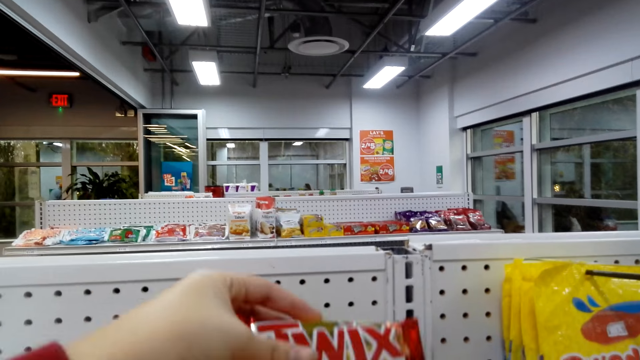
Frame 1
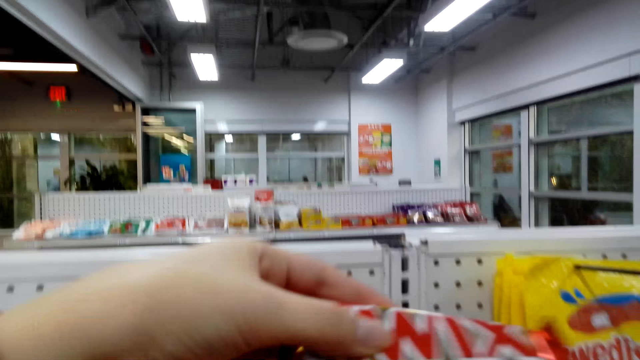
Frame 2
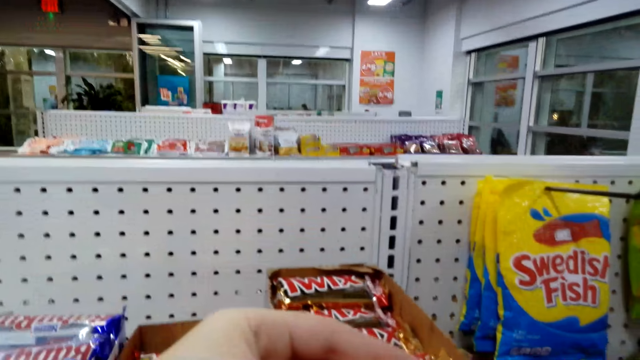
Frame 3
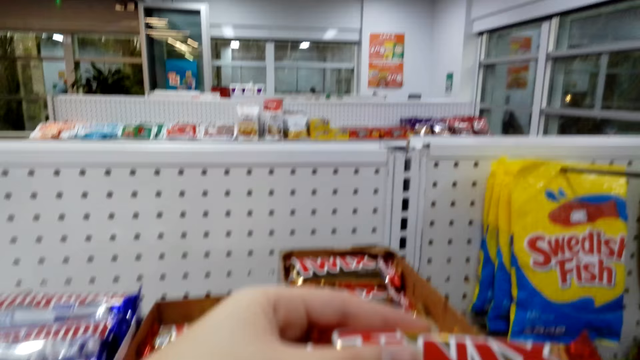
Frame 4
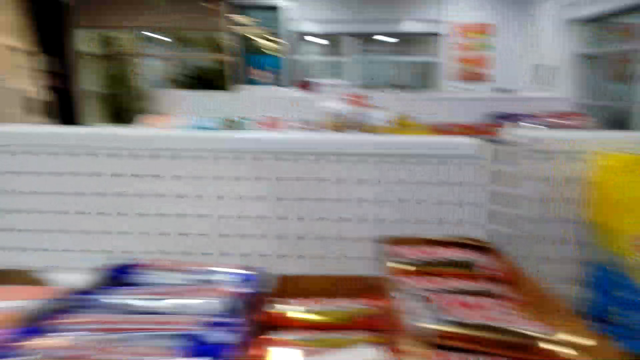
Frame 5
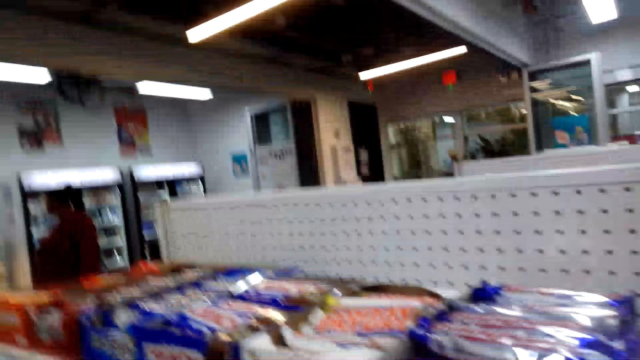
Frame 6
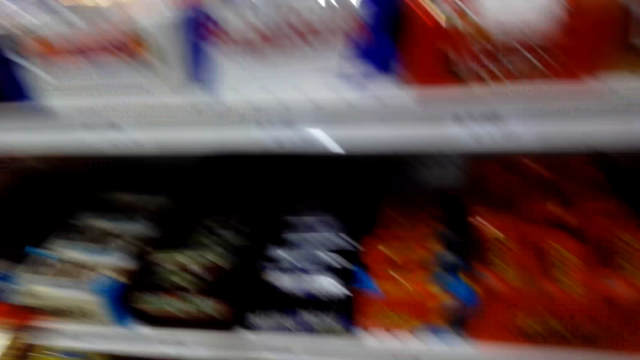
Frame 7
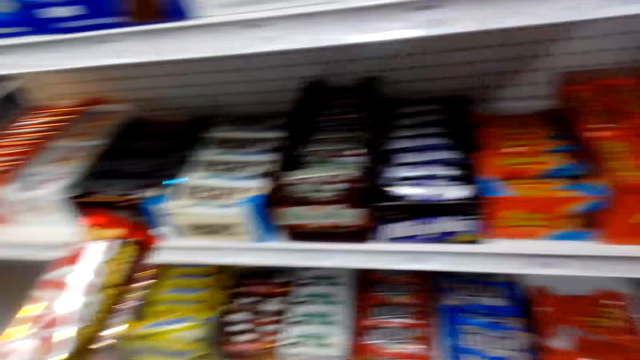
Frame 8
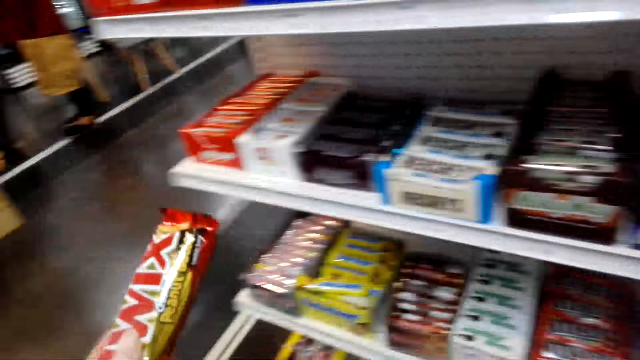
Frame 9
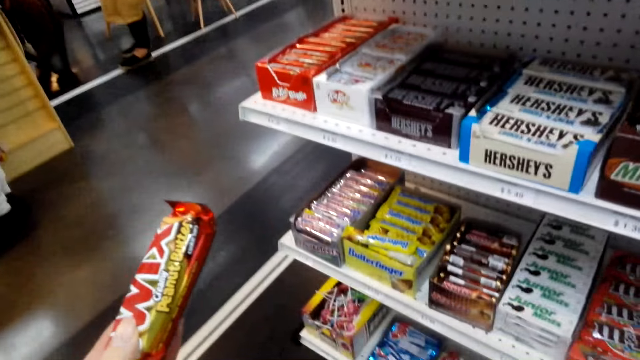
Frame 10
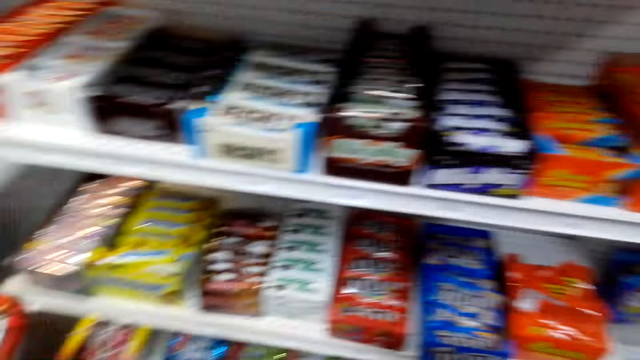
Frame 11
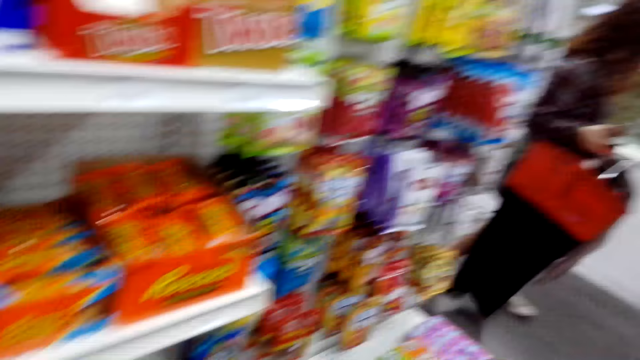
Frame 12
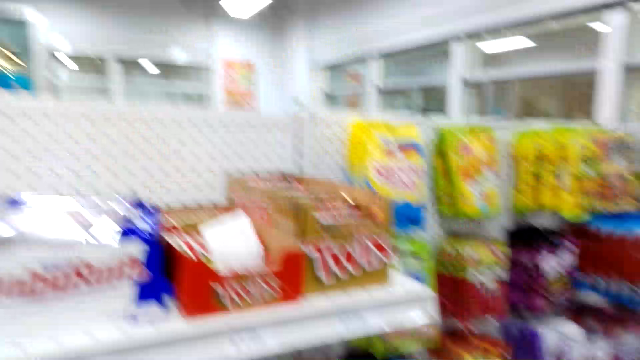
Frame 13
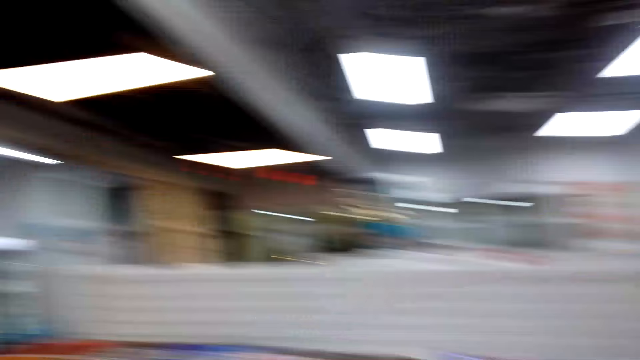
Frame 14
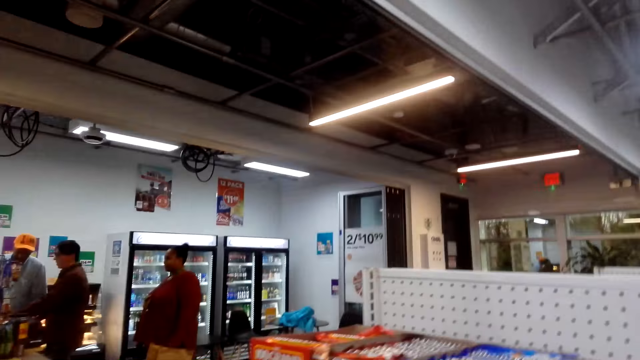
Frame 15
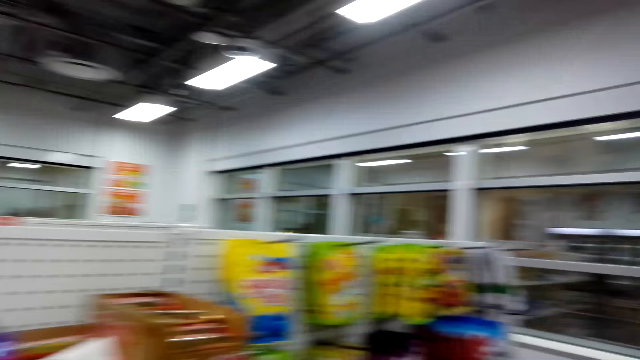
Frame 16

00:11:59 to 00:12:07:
The camera wearer looks around.

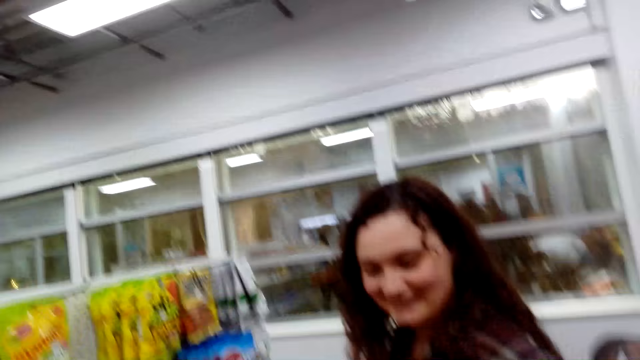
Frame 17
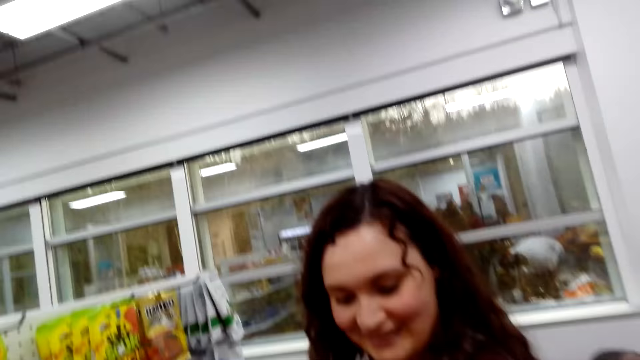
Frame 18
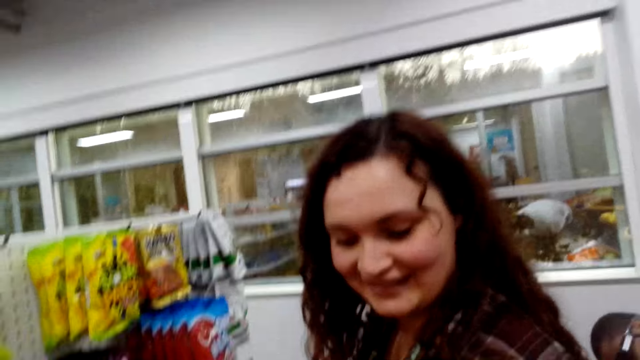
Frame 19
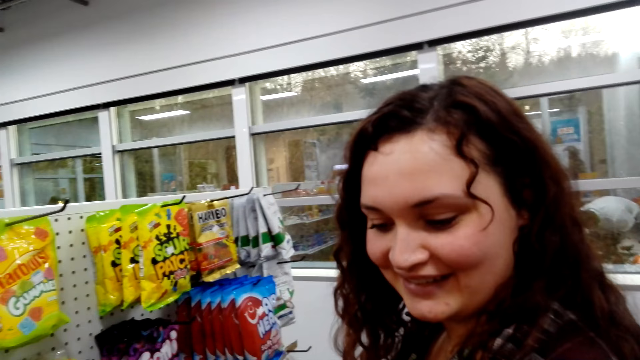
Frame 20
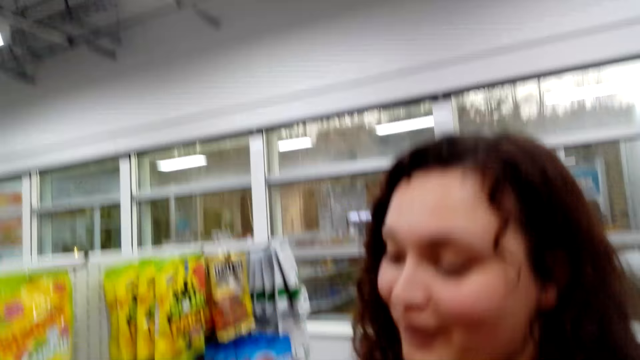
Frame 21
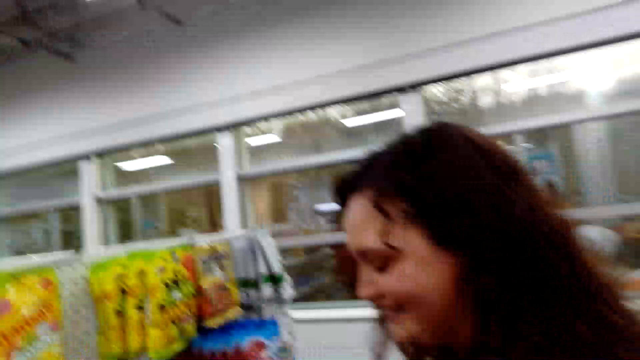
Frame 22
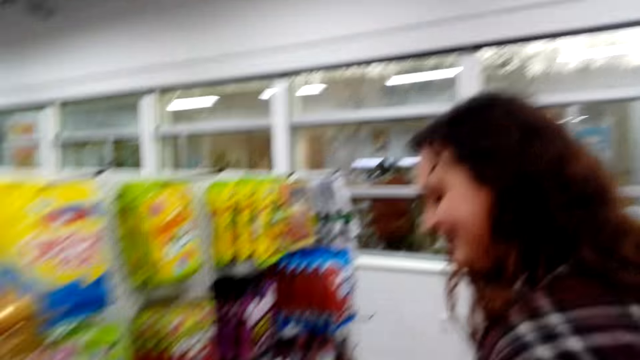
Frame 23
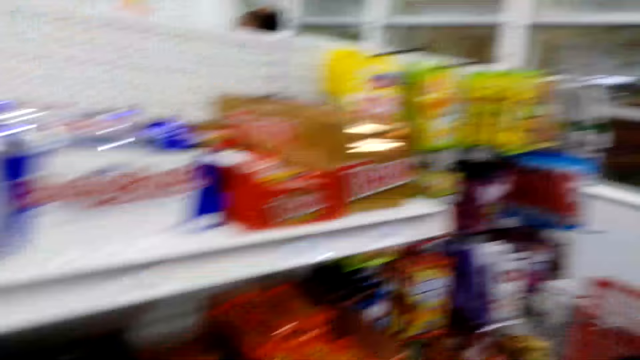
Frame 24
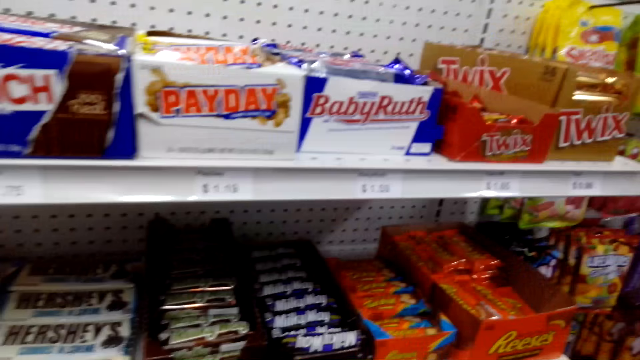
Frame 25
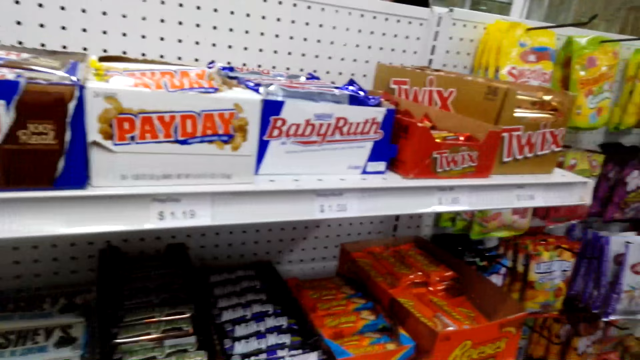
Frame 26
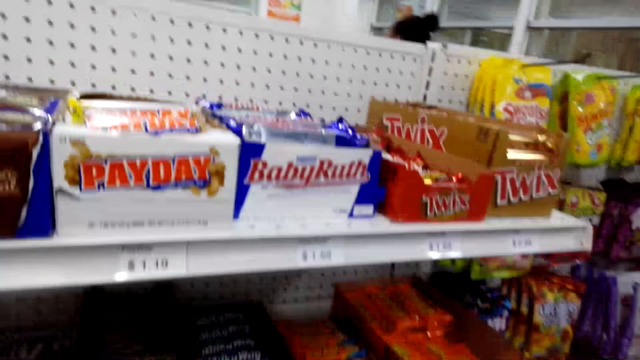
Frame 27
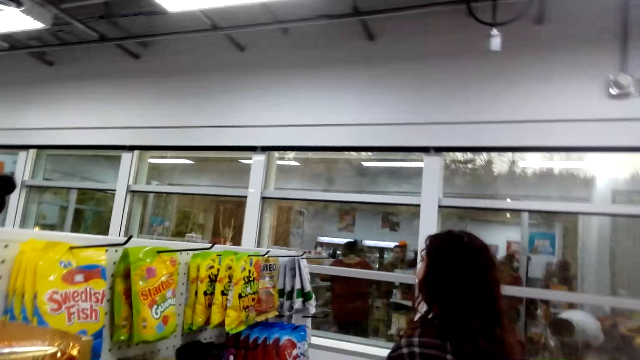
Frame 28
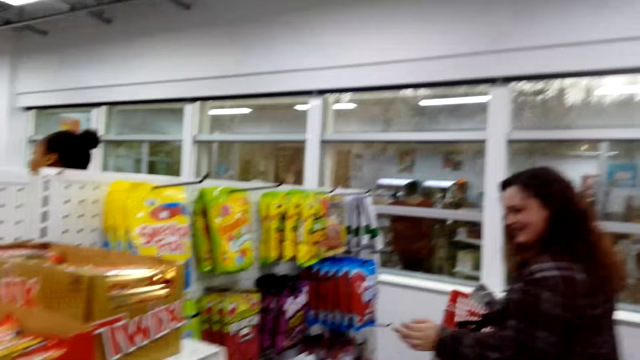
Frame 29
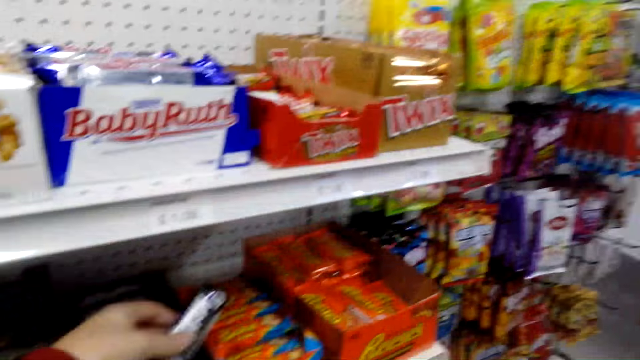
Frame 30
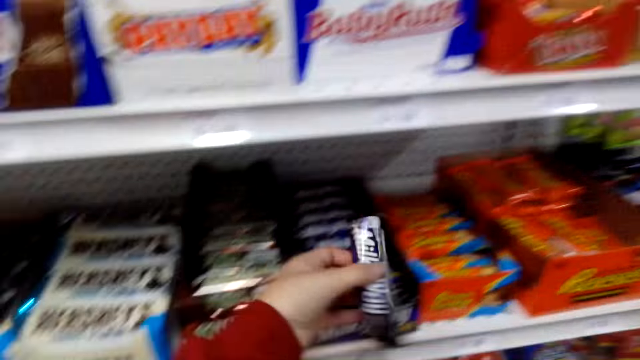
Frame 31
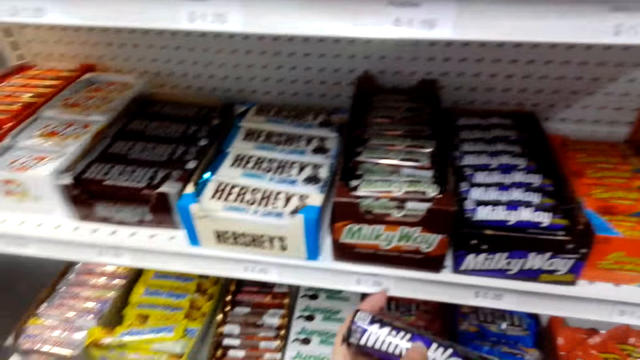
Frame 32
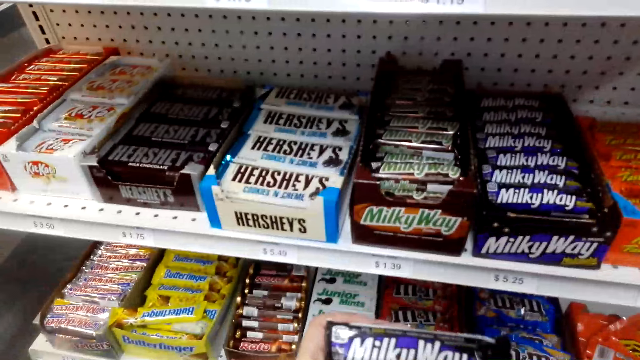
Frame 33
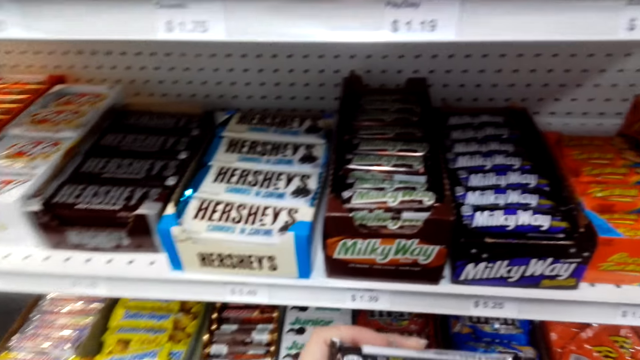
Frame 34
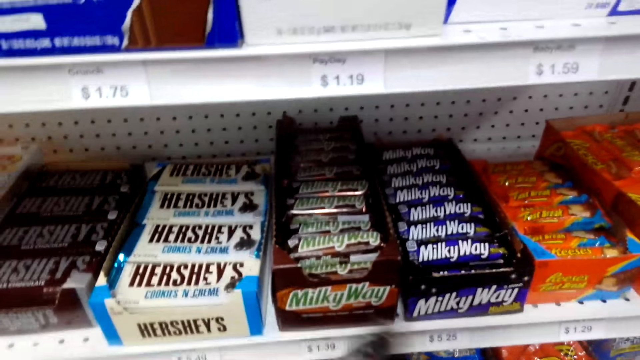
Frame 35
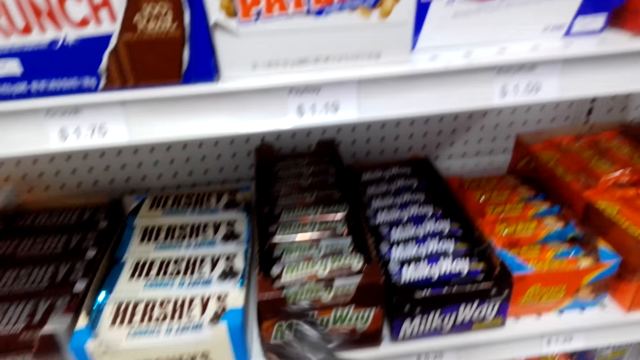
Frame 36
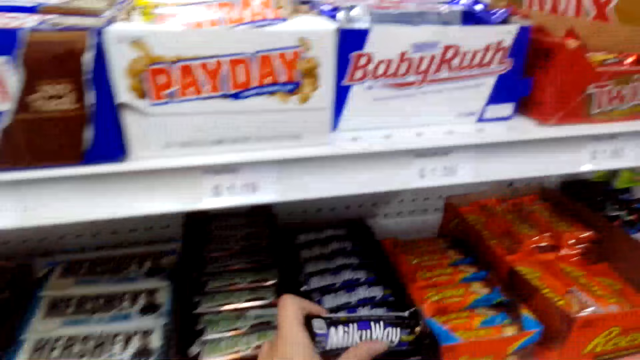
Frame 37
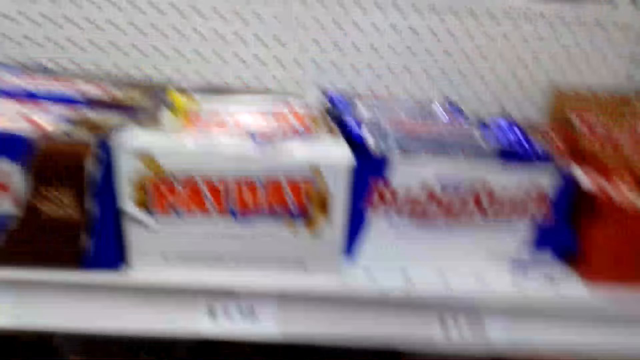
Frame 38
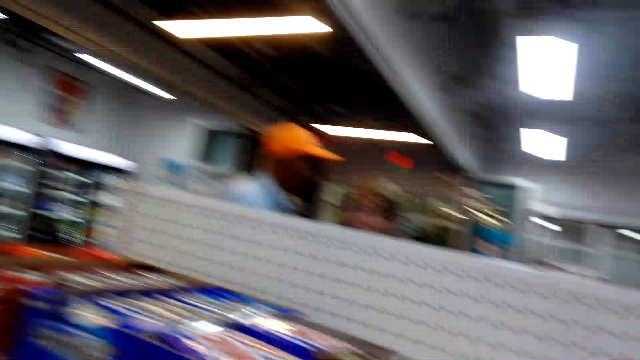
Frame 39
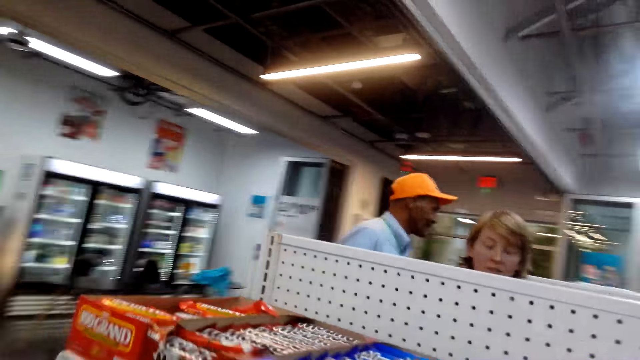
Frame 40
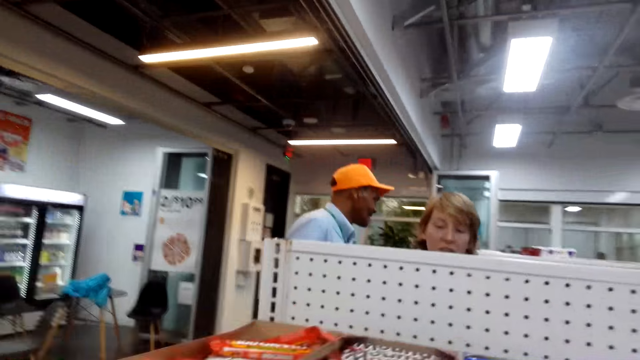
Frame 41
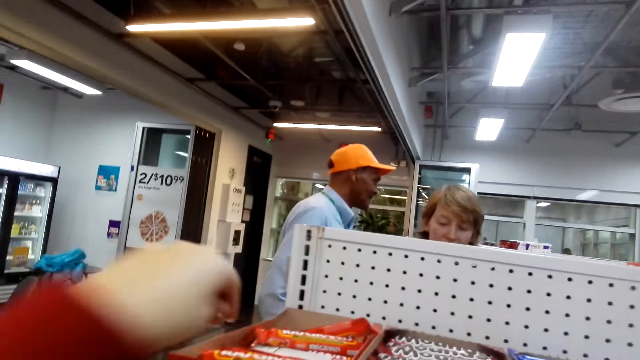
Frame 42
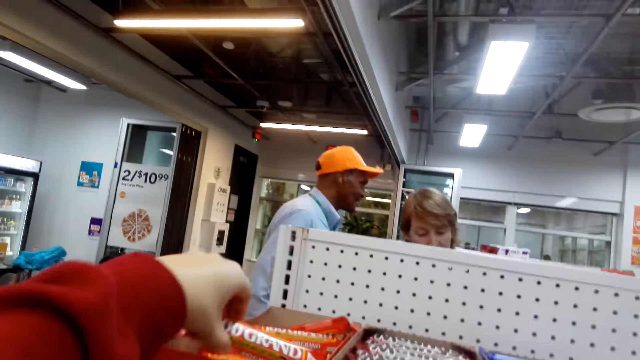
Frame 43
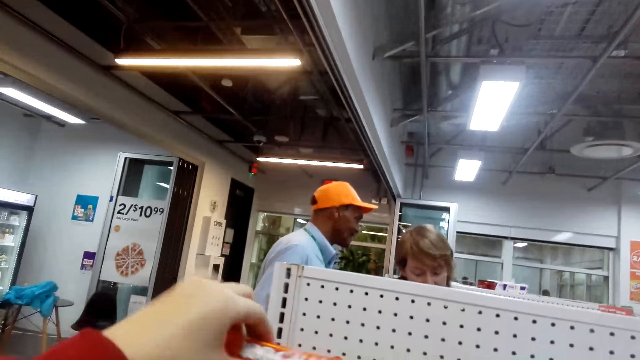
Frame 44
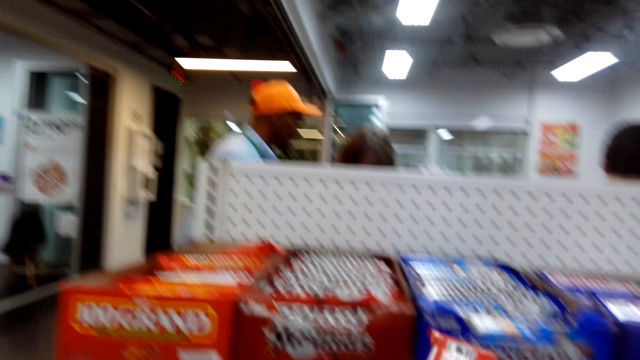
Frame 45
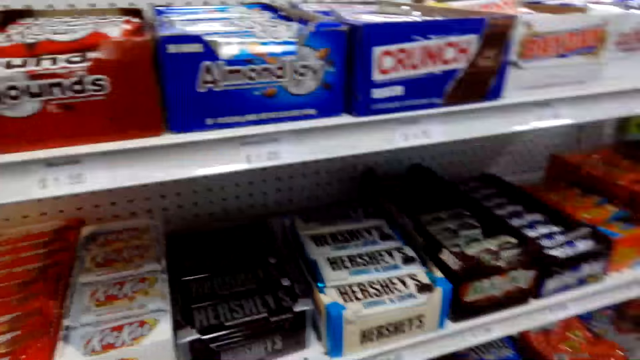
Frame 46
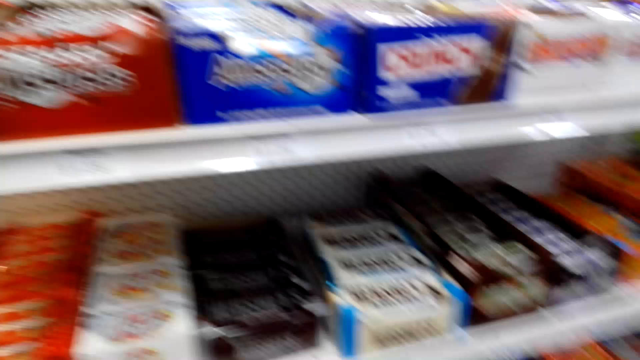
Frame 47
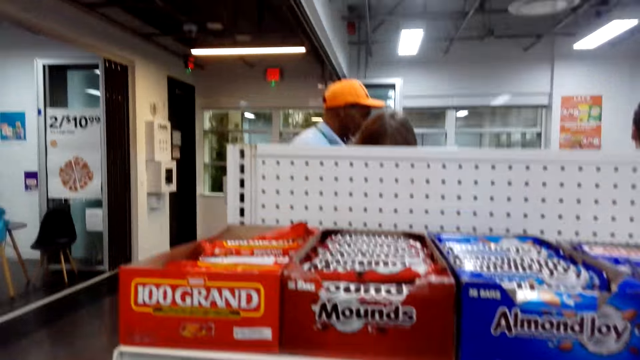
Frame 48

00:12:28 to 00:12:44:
The camera wearer looks around. They take Milky Way chocolate. They look around. They take chocolate.
